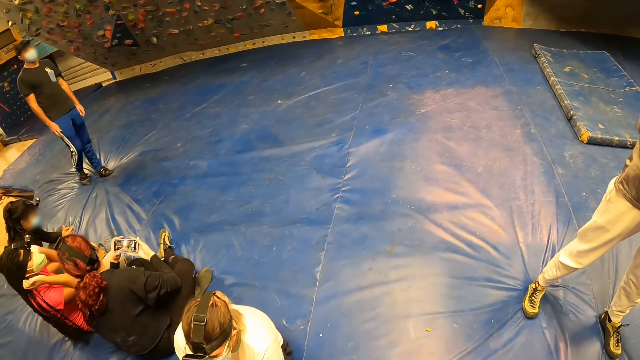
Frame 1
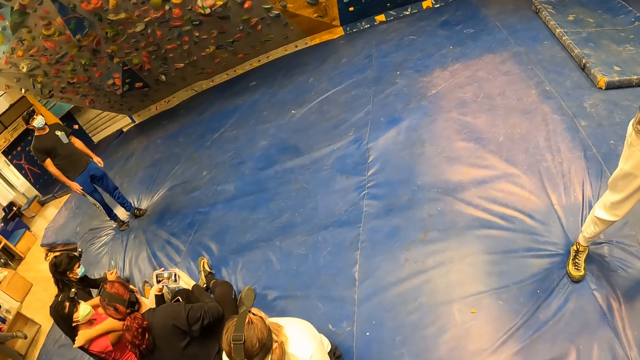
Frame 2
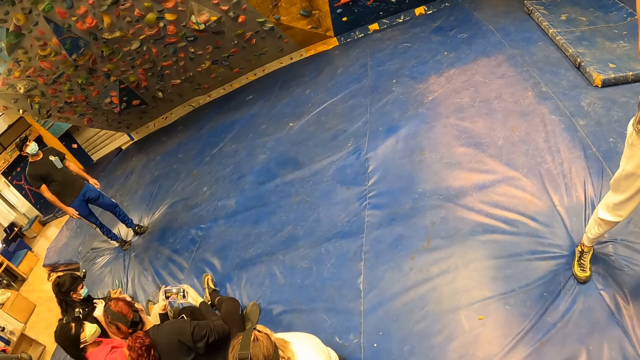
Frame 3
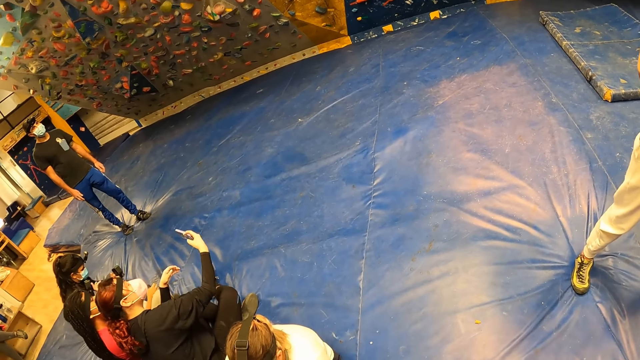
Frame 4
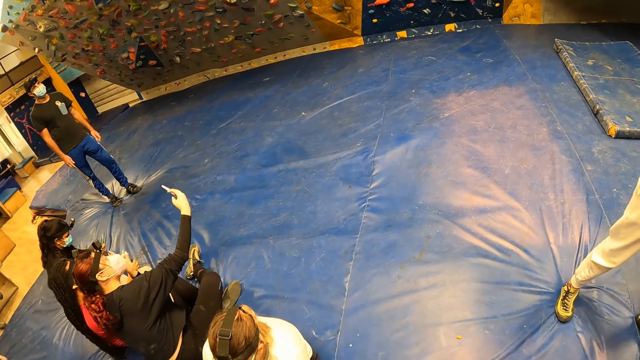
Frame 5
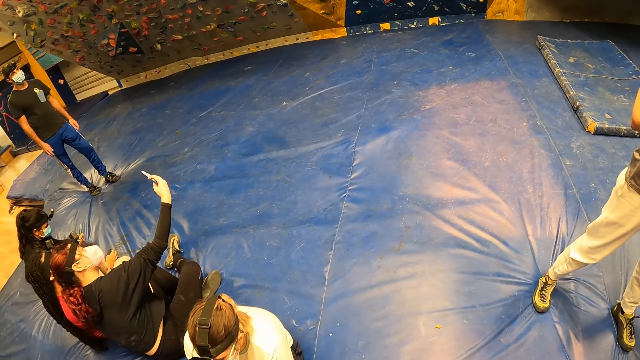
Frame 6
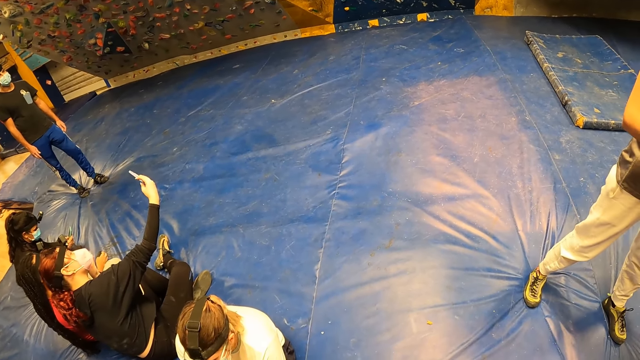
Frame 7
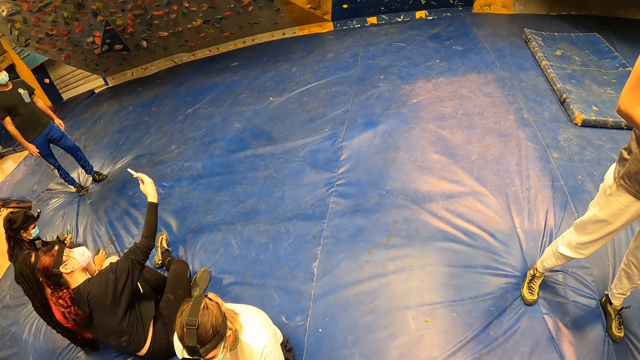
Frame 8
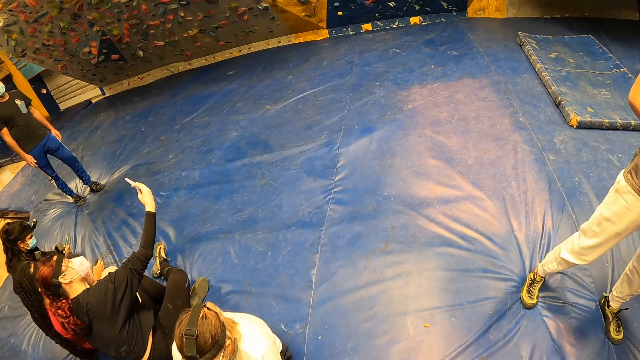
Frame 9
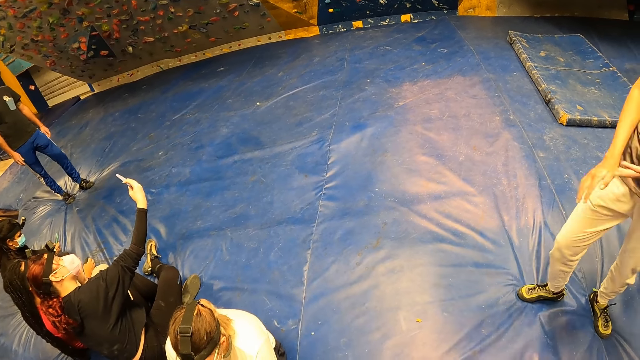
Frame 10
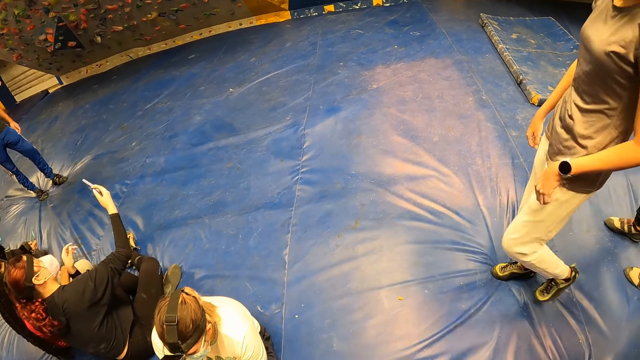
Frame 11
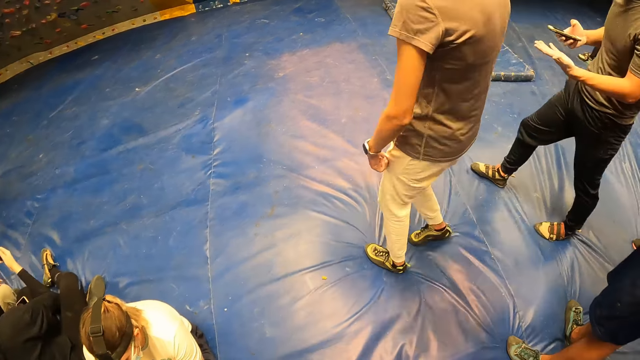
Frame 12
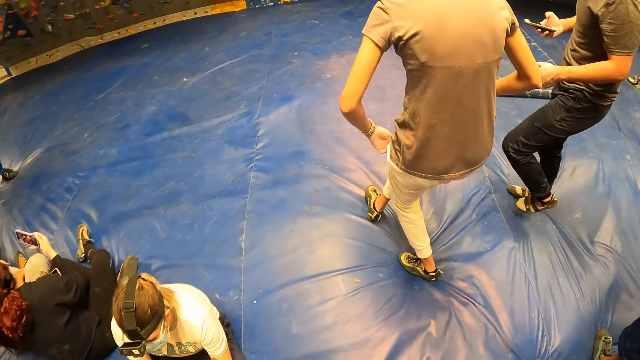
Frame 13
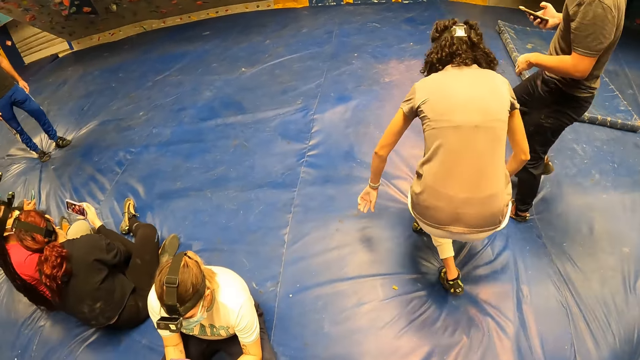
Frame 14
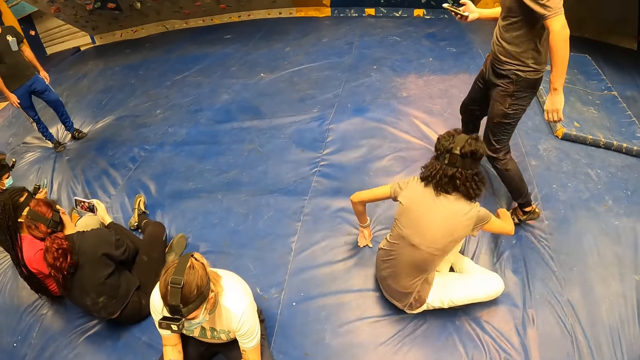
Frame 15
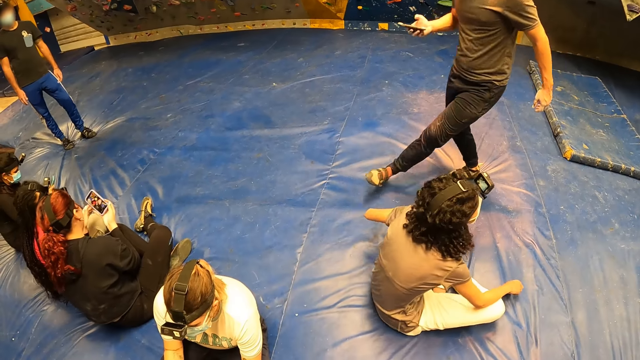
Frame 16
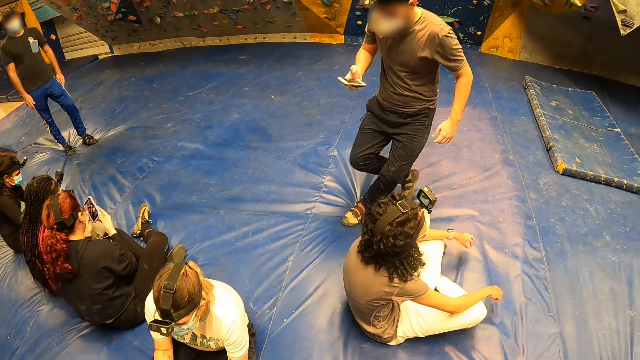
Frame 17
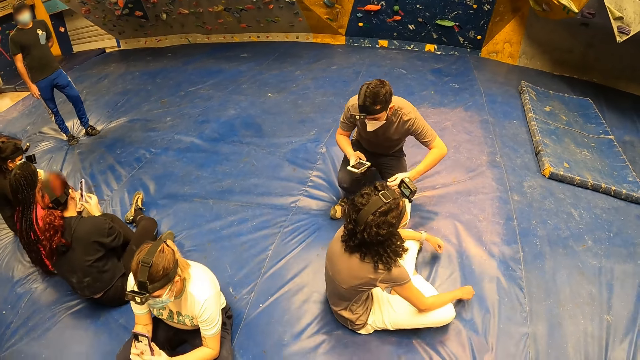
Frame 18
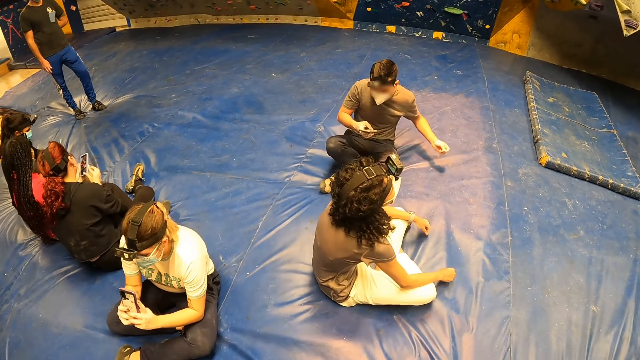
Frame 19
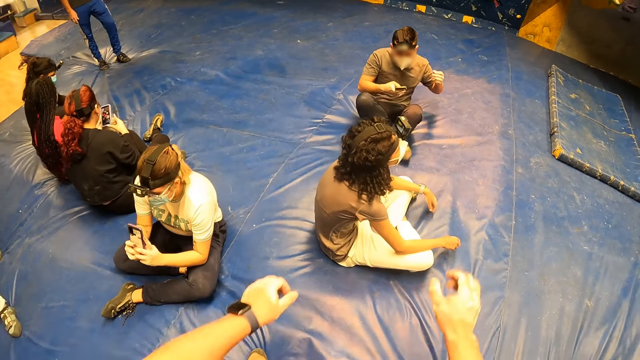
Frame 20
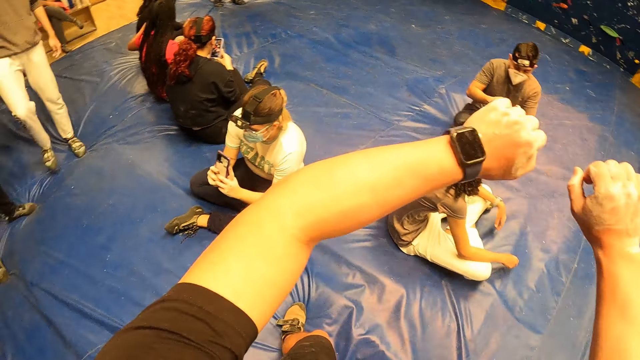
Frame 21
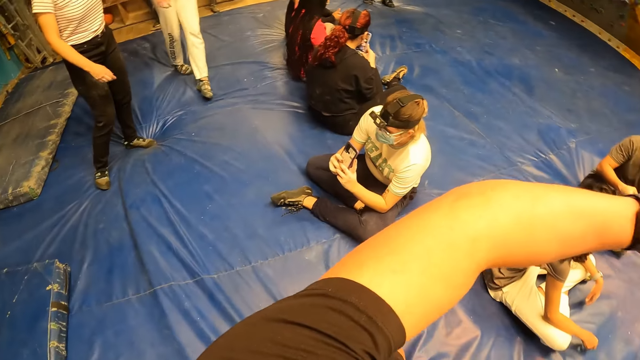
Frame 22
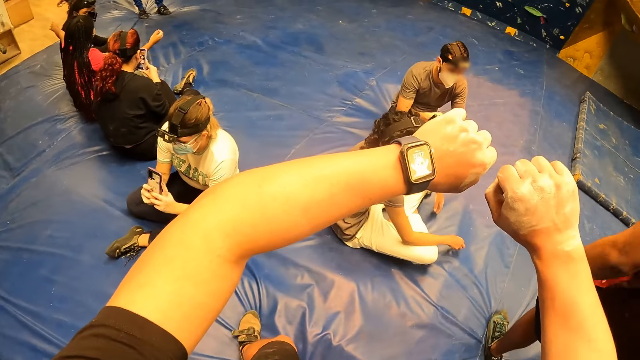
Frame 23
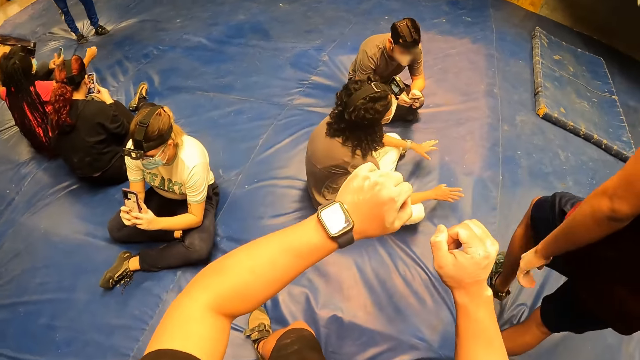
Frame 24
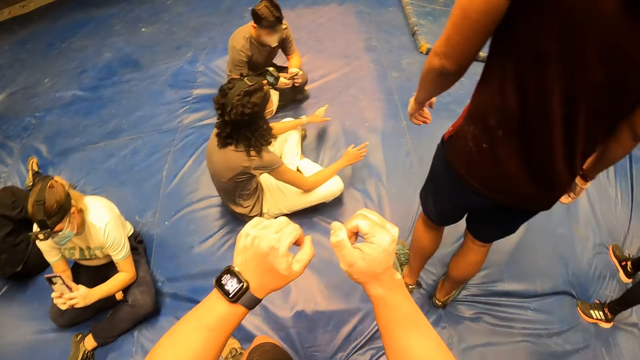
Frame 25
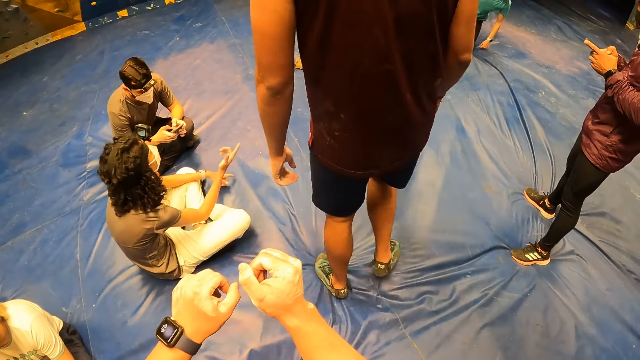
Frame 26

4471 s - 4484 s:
The camera wearer looks around. The woman sits on the ground in the gym. A man sits on the ground in the gym. The camera wearer observes both of his hands. He moves his hands, looks around and moves his hands.

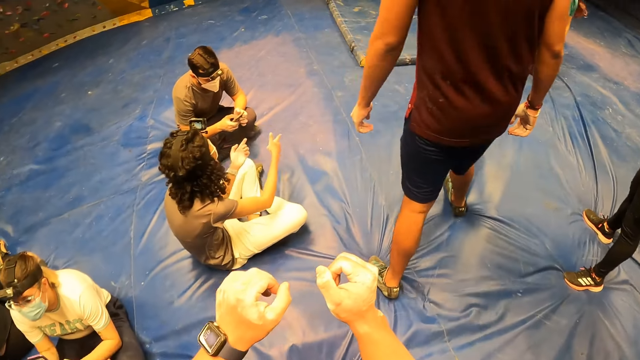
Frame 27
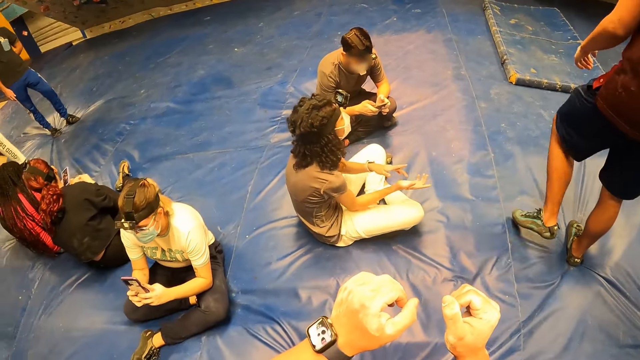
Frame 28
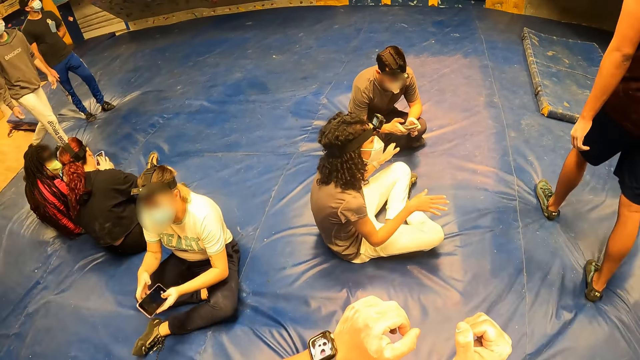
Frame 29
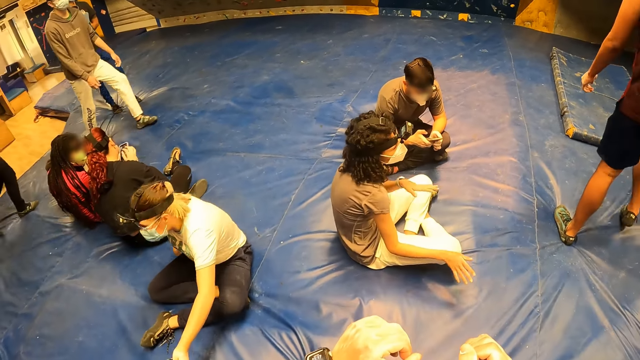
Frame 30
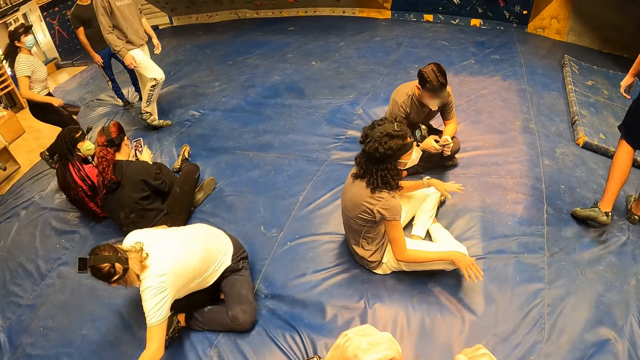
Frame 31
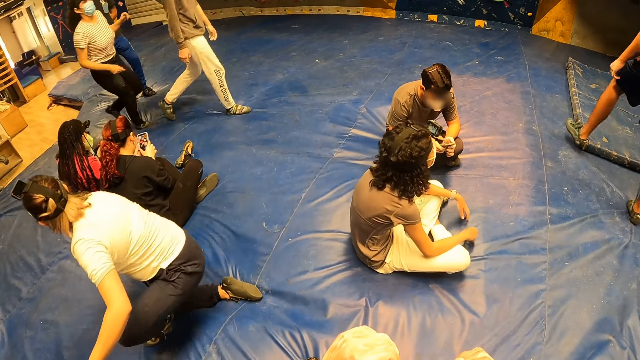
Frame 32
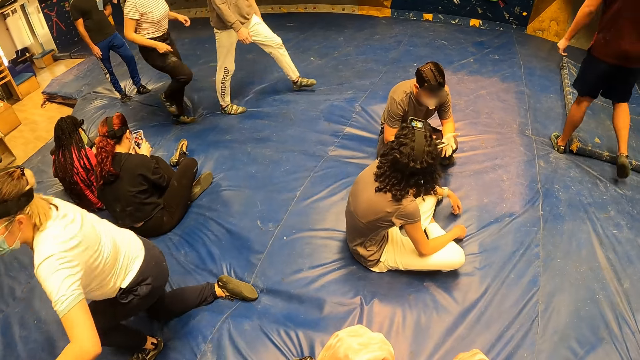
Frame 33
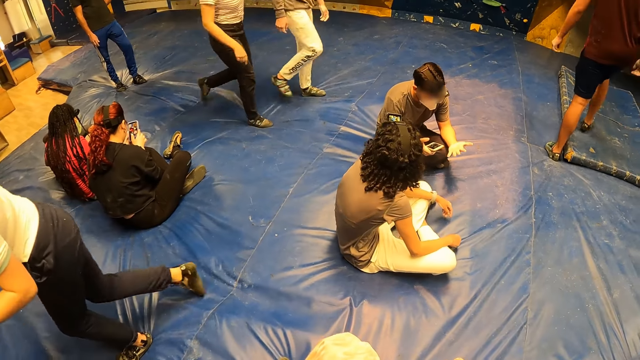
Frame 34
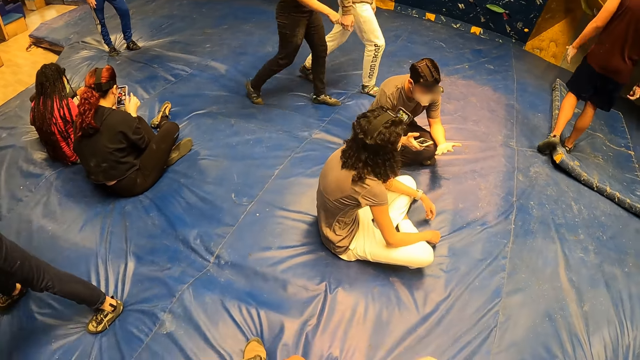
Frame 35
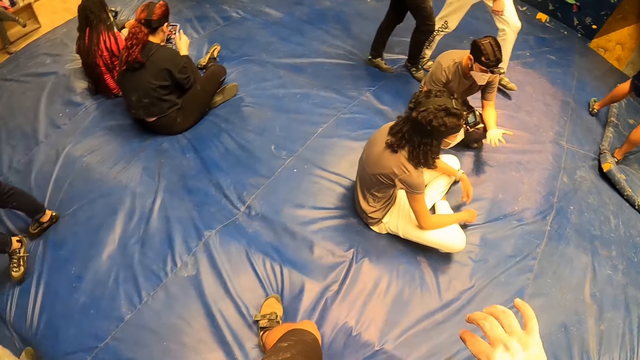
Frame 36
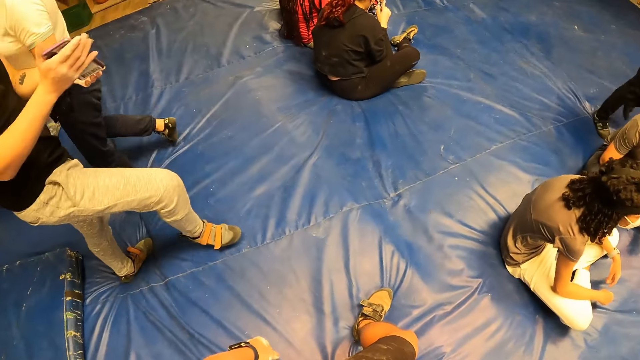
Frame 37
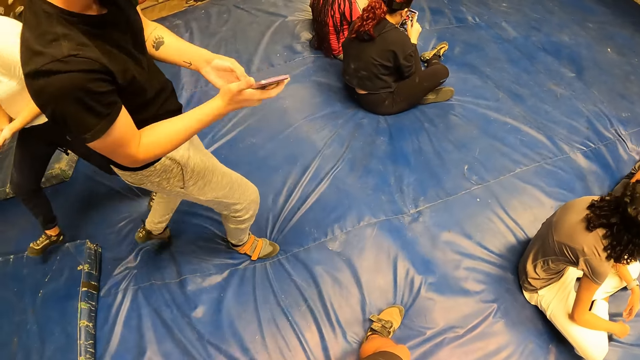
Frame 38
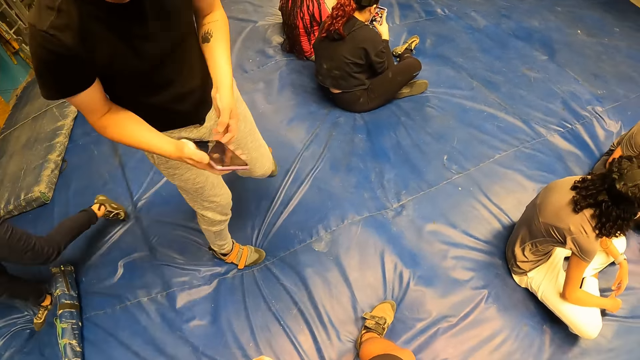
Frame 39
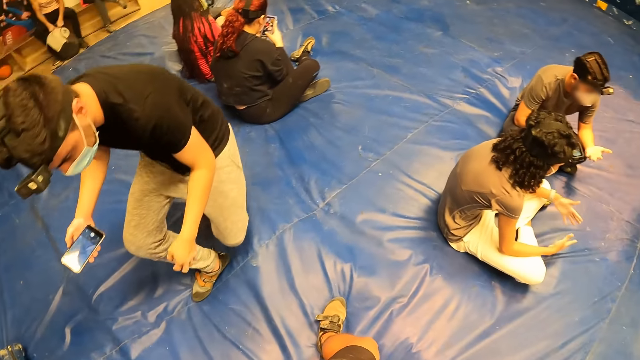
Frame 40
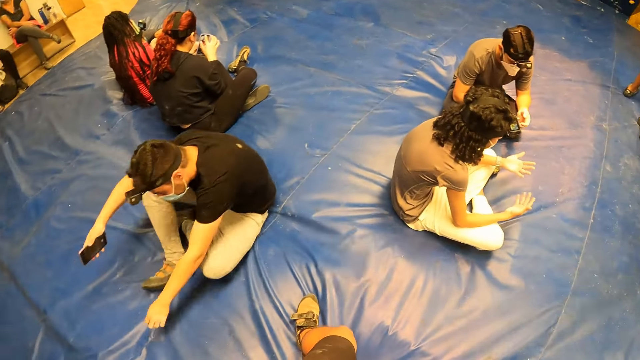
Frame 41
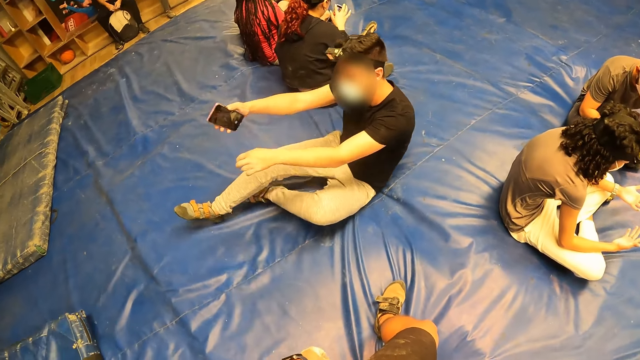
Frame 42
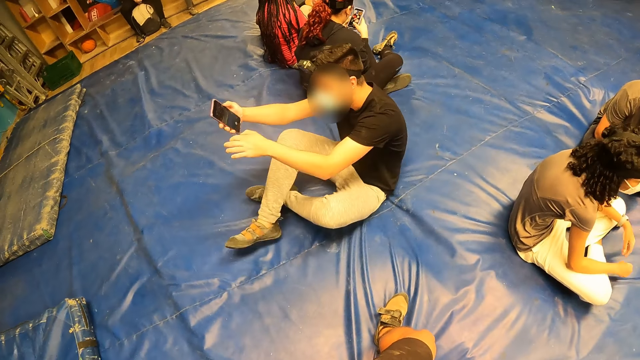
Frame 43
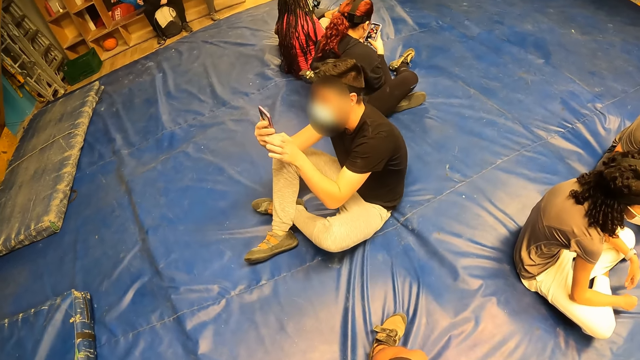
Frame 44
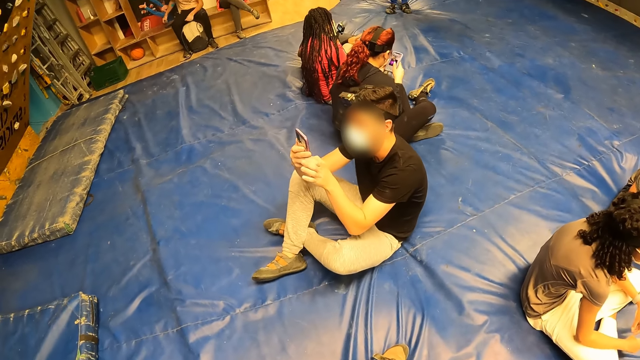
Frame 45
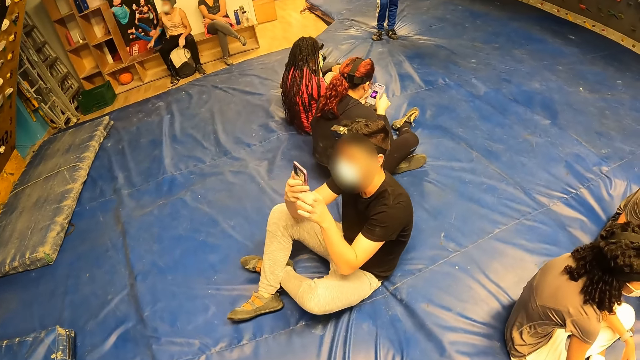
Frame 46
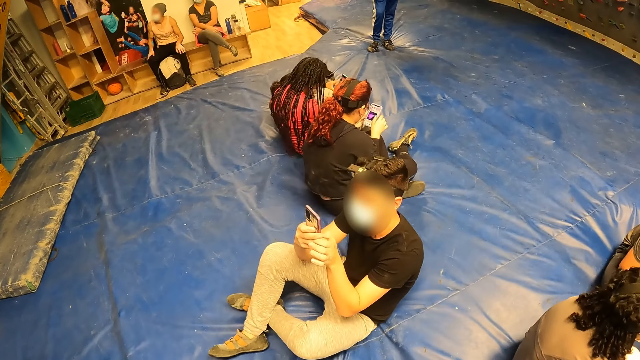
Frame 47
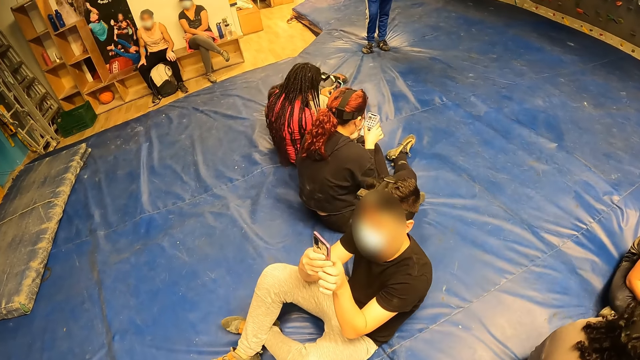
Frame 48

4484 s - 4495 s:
The camera wearer looks around. A woman stands from the ground in the gym. The camera wearer looks around. A man sits on the ground in the gym with a phone in his right hand. The camera wearer looks around. The man holds the phone with both hands.
